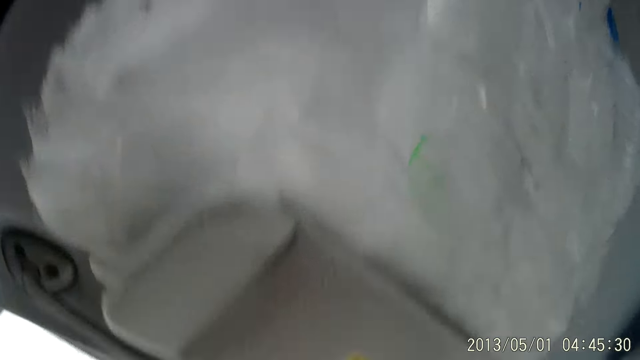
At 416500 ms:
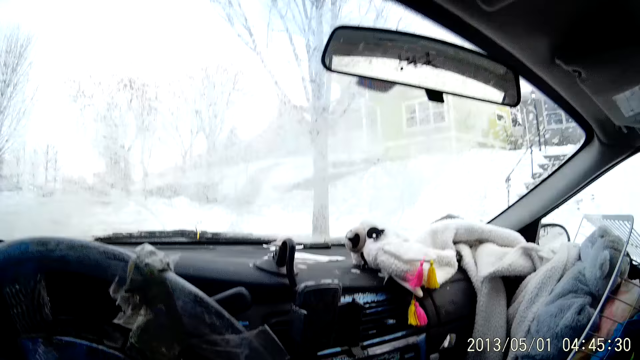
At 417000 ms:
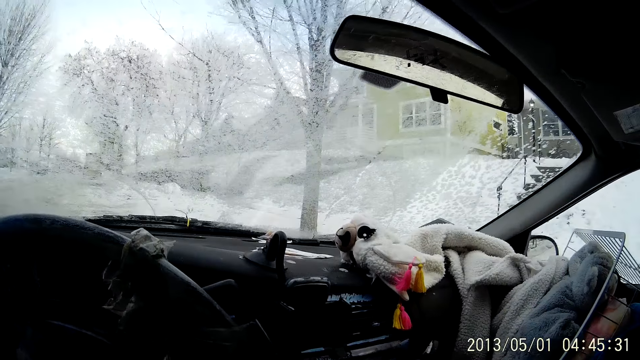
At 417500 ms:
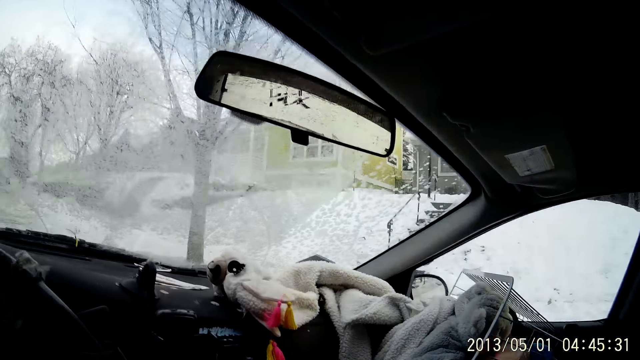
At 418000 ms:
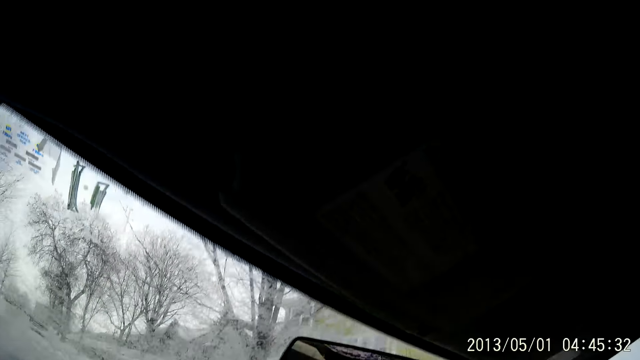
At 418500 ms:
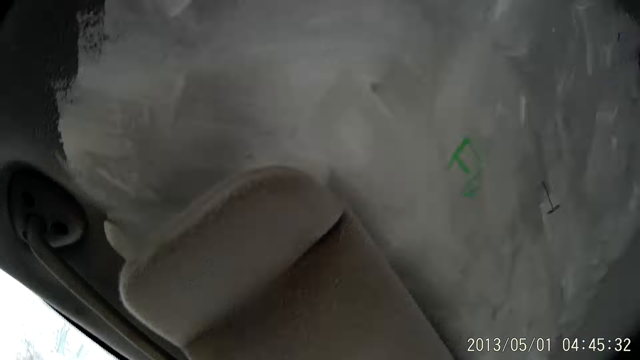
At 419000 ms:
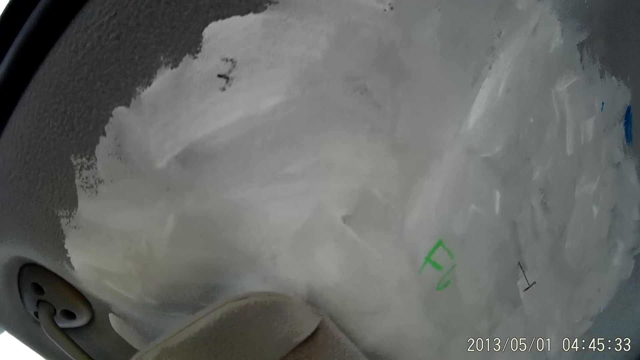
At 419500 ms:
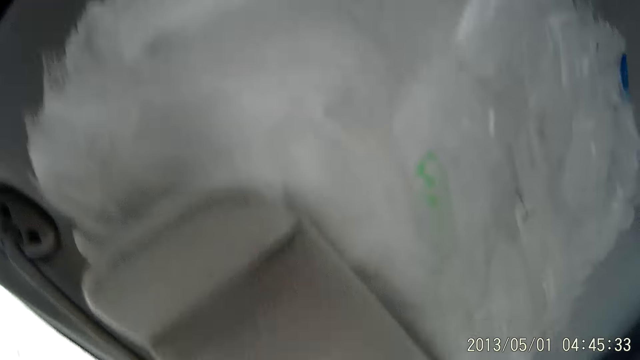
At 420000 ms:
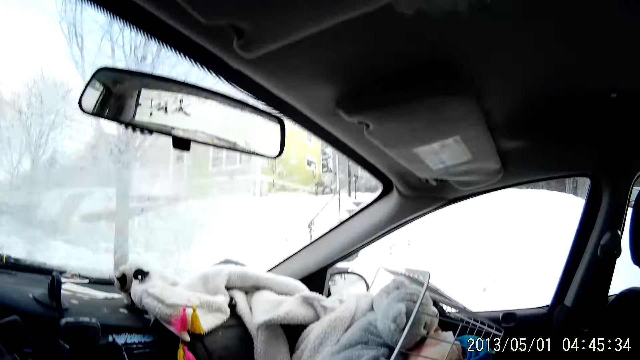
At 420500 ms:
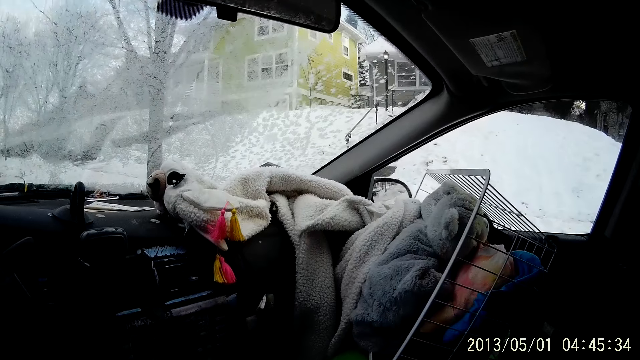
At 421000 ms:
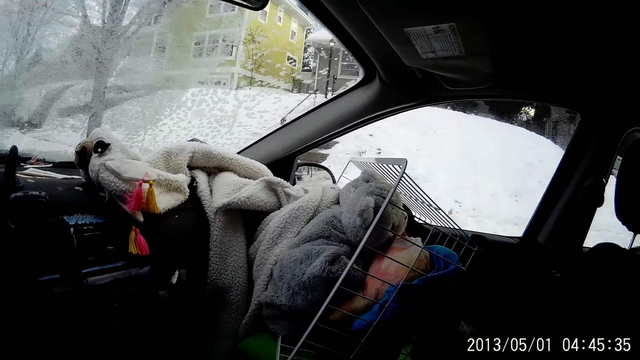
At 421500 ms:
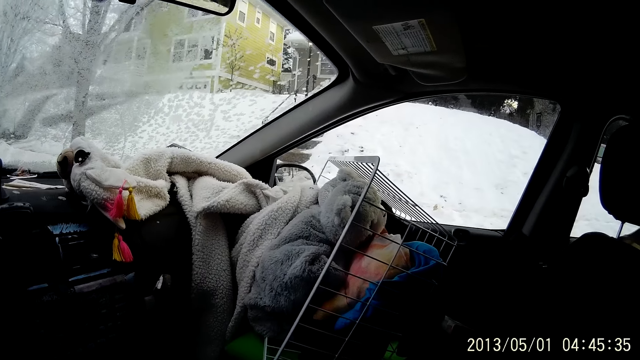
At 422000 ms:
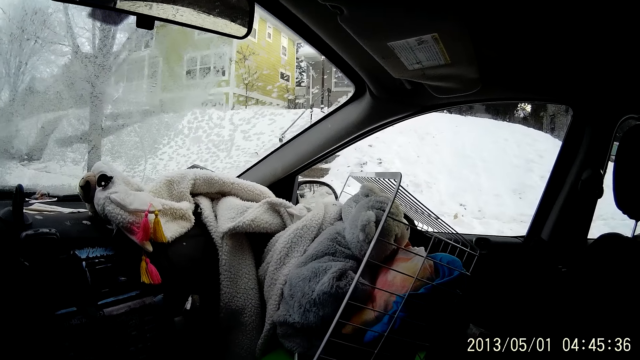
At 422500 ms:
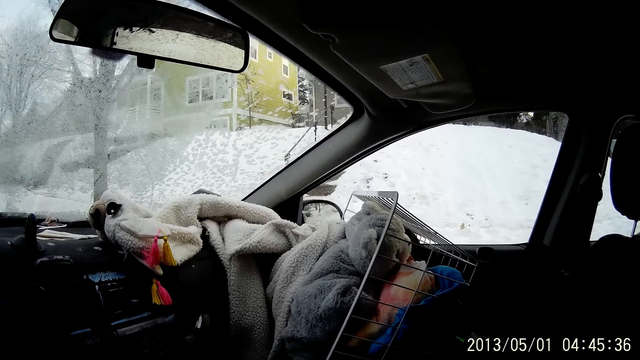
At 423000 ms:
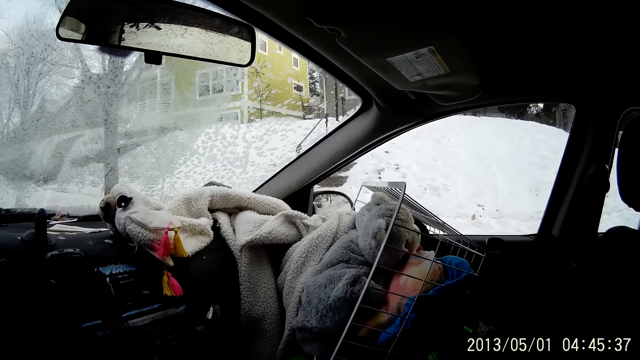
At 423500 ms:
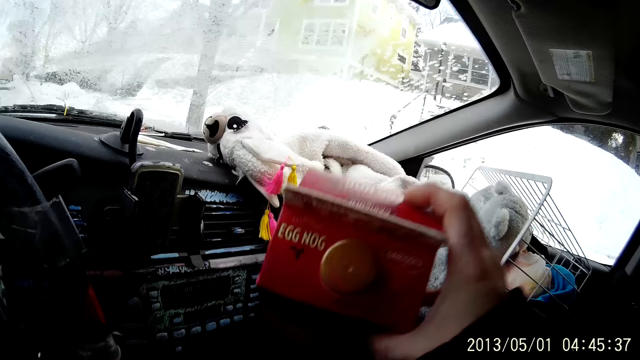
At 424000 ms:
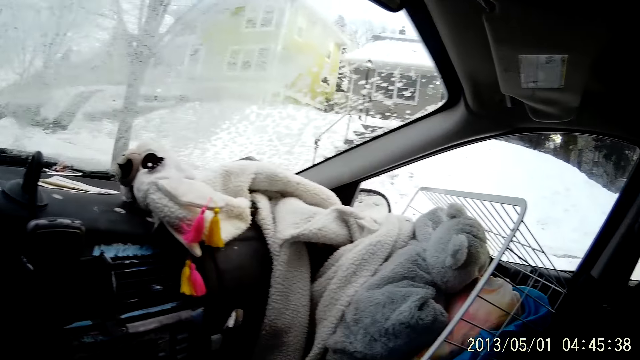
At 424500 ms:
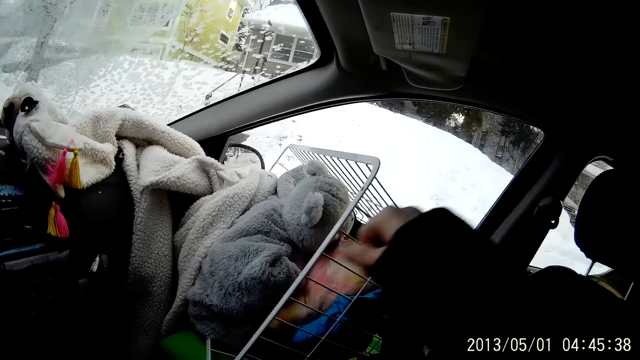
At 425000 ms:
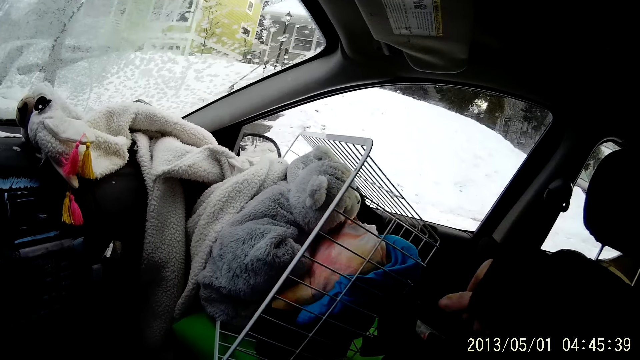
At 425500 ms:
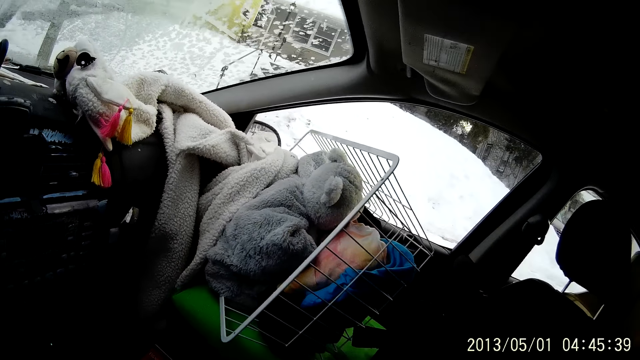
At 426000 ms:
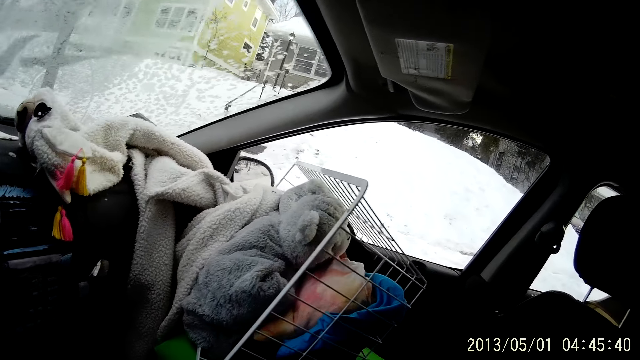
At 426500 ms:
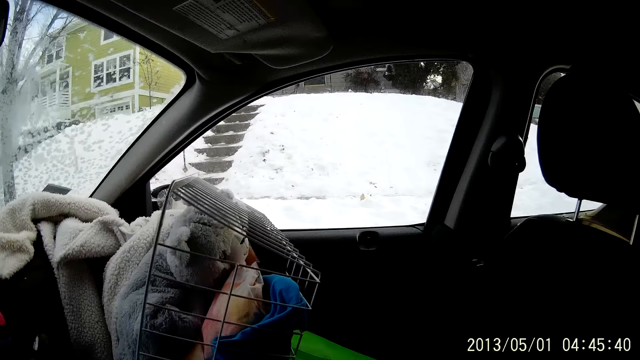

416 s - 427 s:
The camera wearer drops the juice carton on the car floor with his right hand. He moves pieces of cloth in the car.

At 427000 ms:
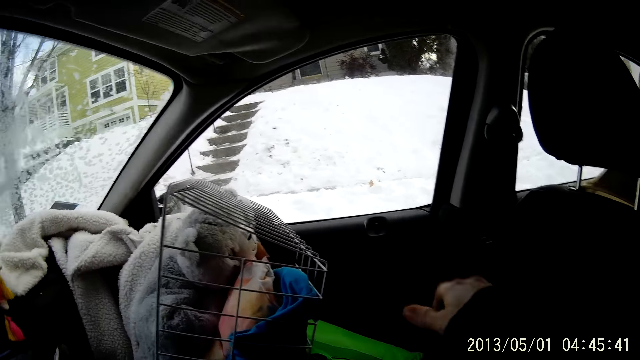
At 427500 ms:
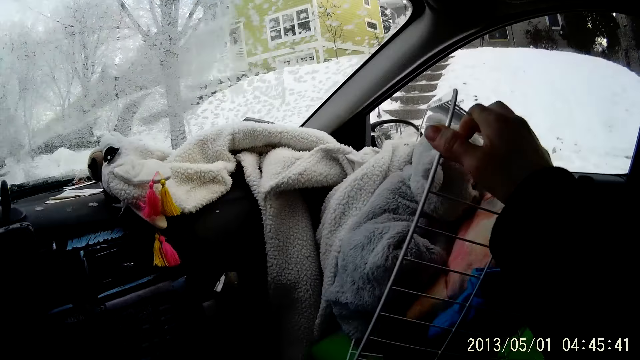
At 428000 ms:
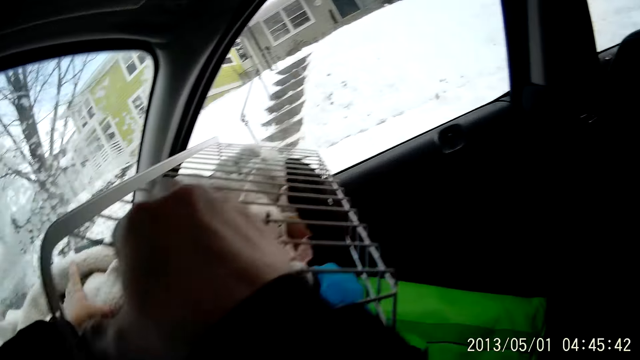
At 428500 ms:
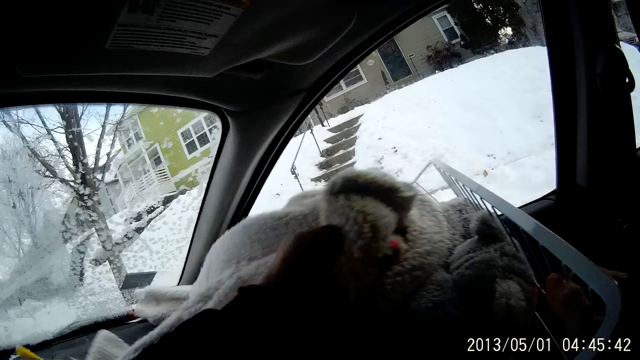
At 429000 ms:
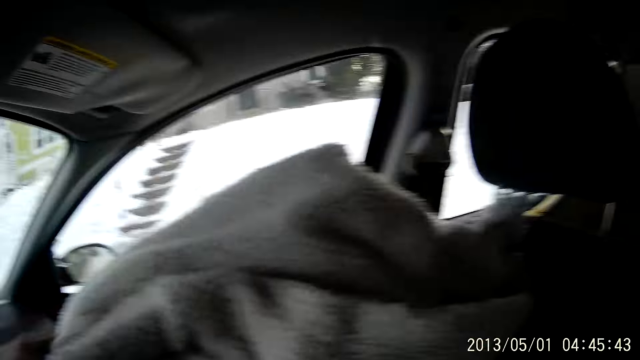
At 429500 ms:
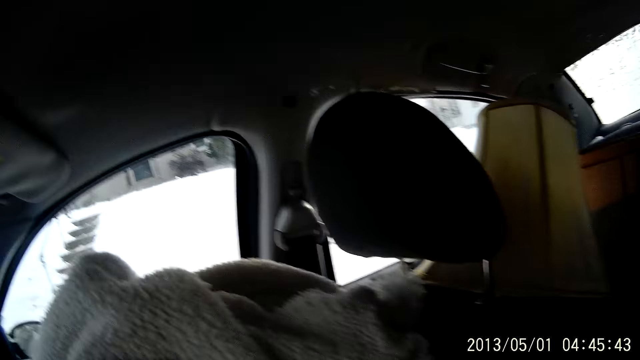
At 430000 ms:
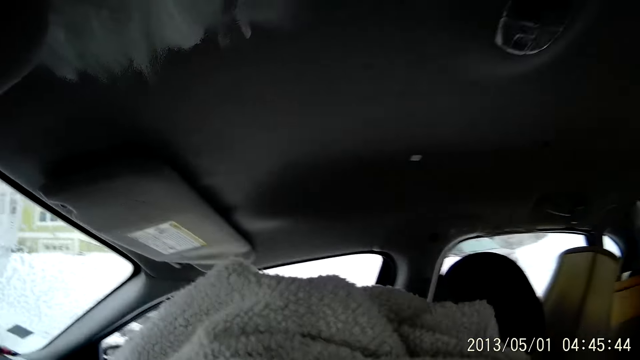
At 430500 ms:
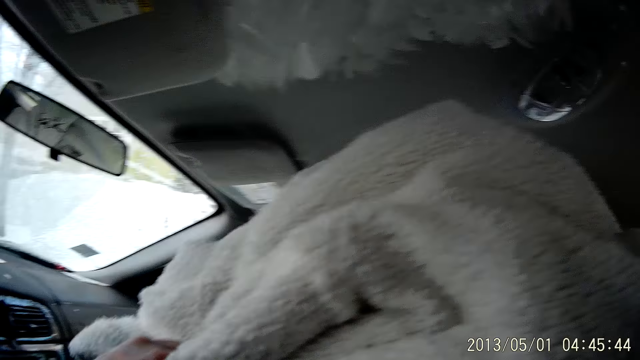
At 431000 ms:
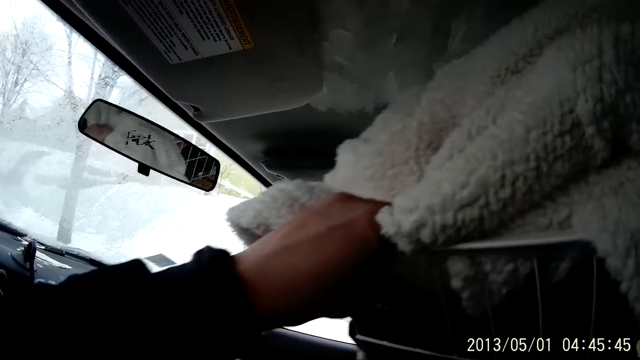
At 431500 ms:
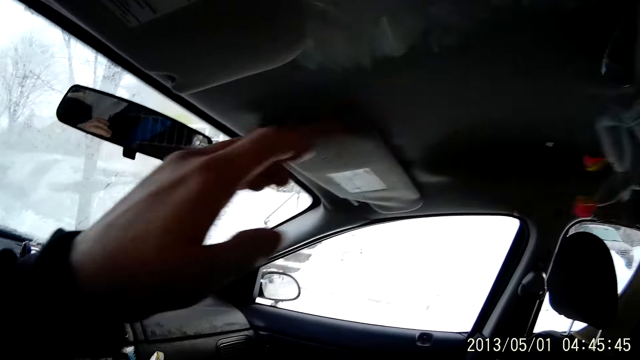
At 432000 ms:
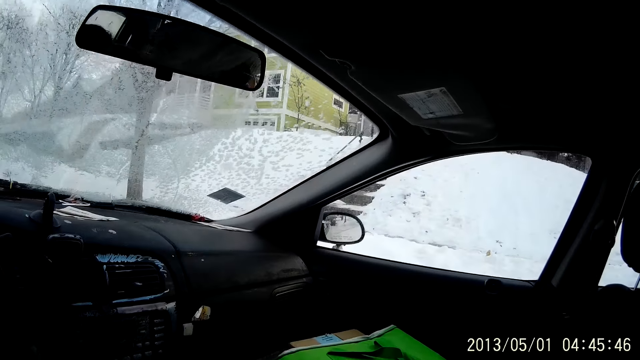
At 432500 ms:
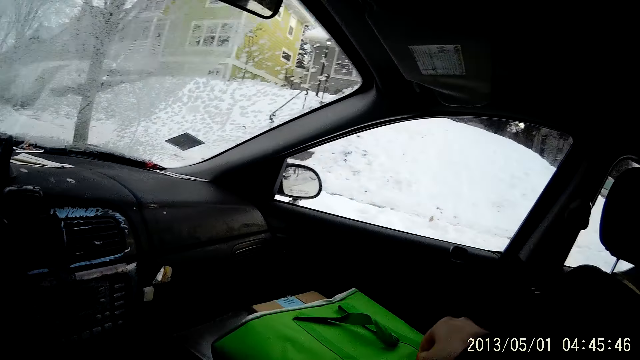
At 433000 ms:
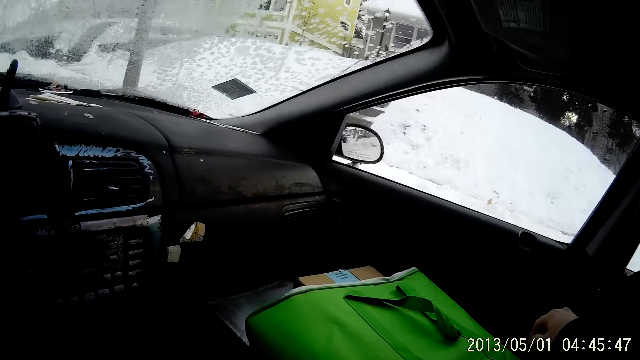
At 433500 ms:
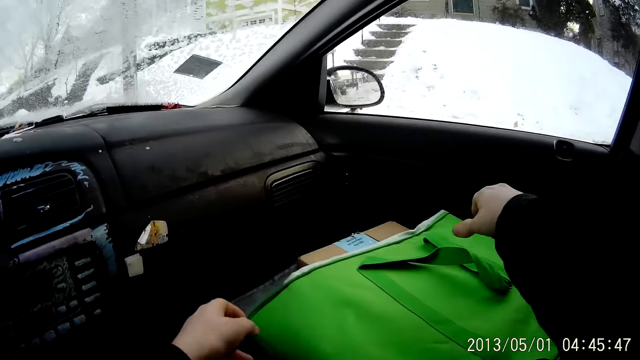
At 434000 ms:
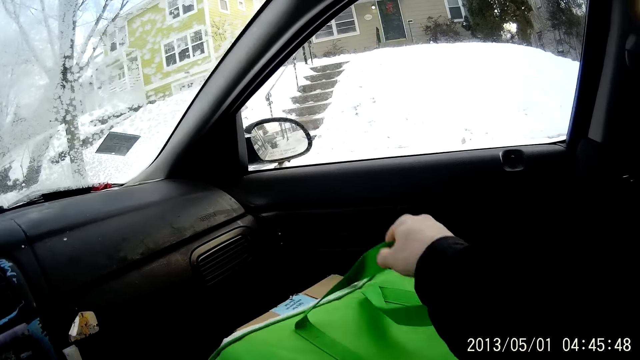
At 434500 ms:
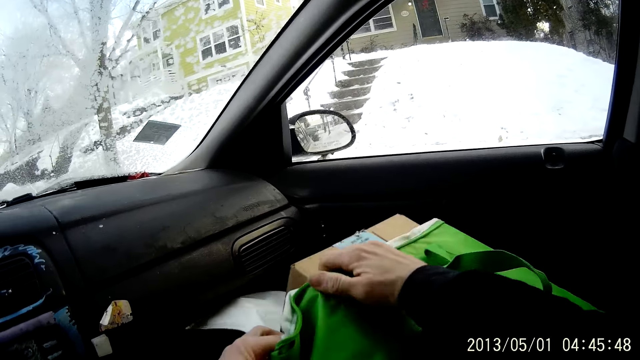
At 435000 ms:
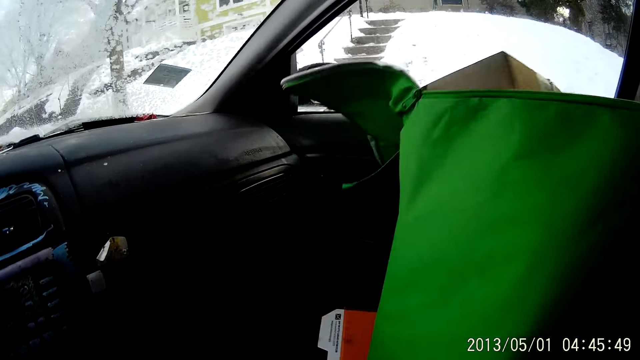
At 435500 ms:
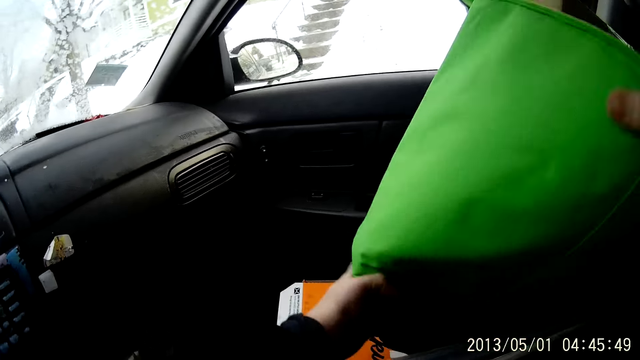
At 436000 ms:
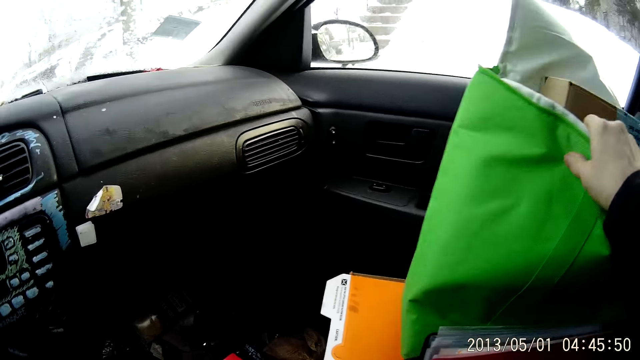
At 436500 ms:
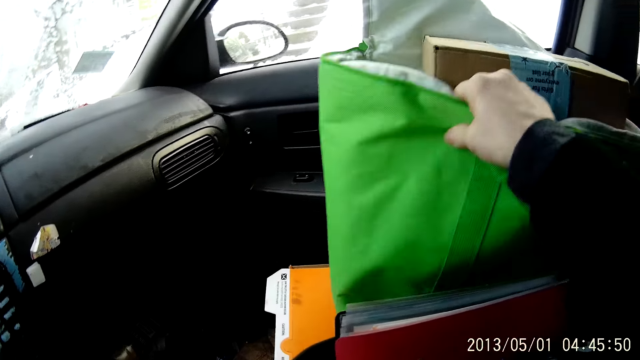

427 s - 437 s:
The camera wearer holds a basket with his right hand. He pushes a blanket into the basket with his left hand. He adjusts the basket on a car seat. He picks up the basket with both hands. He holds the basket with his right hand. He adjusts the basket on the car seat. He drops the basket at a back seat of the car. He picks up a bag from the car seat with both hands. He shakes the bag with his right hand. He adjusts the bag on the car seat.
